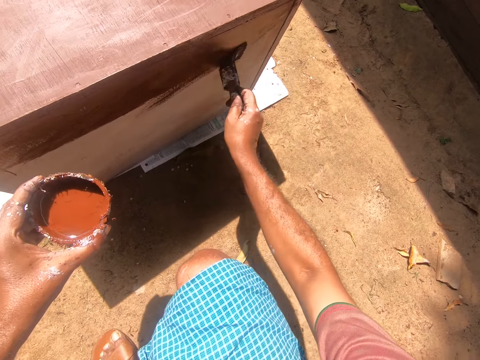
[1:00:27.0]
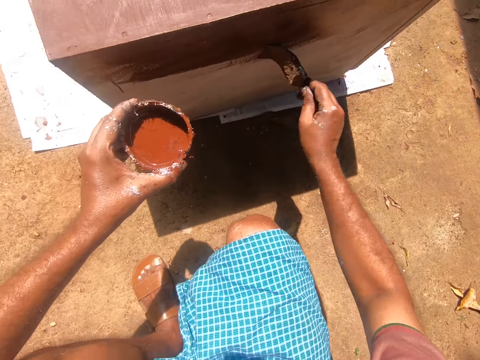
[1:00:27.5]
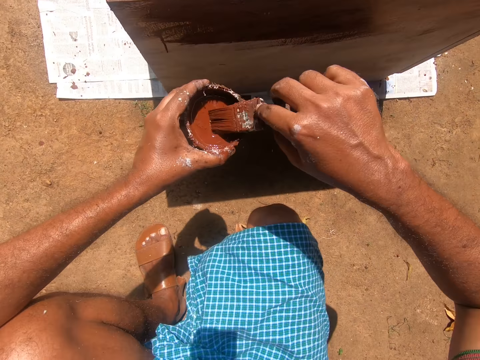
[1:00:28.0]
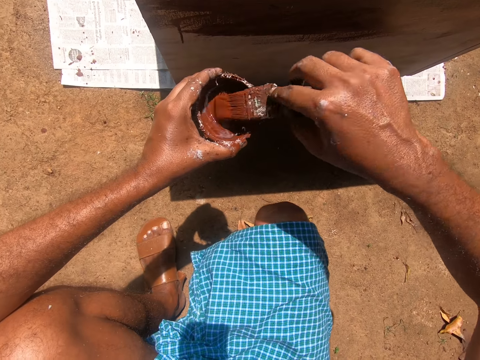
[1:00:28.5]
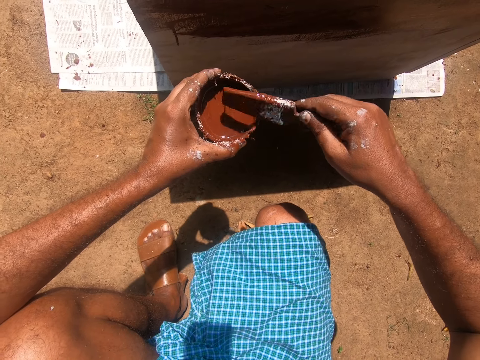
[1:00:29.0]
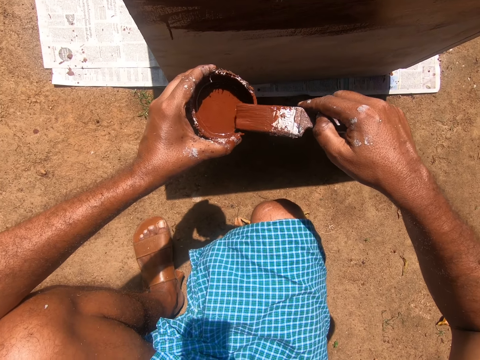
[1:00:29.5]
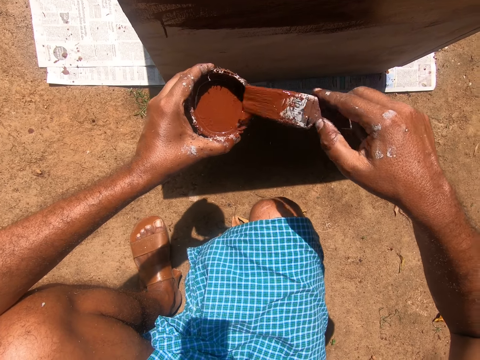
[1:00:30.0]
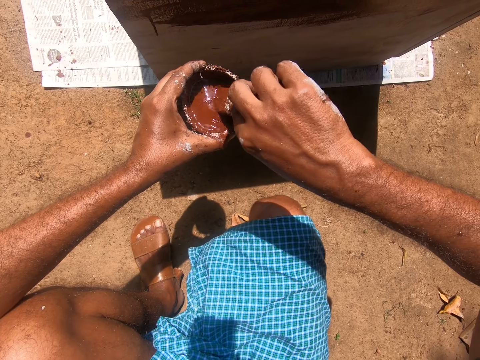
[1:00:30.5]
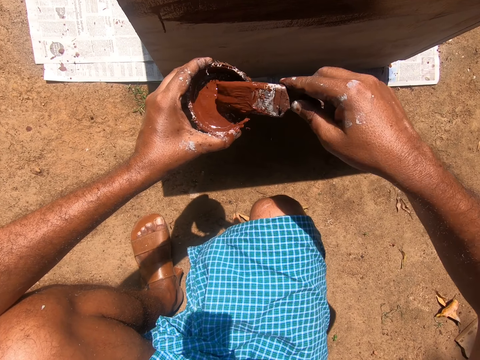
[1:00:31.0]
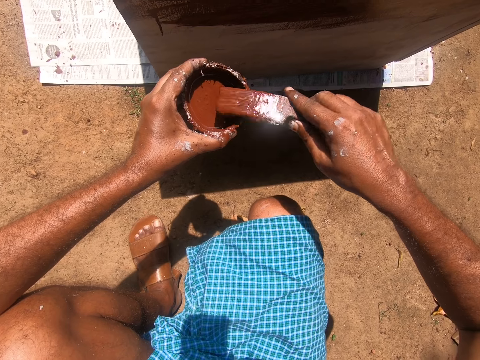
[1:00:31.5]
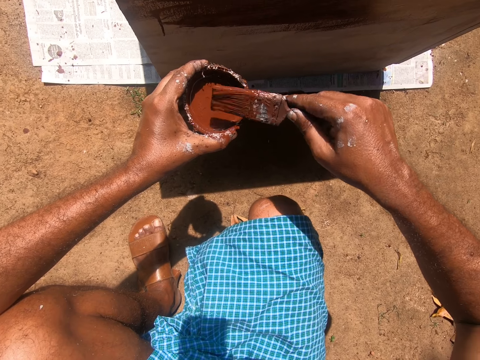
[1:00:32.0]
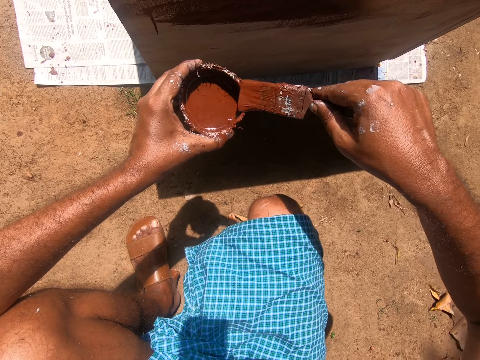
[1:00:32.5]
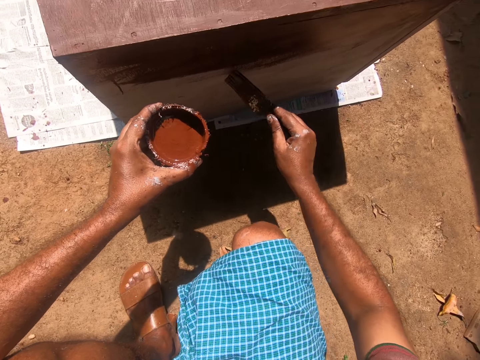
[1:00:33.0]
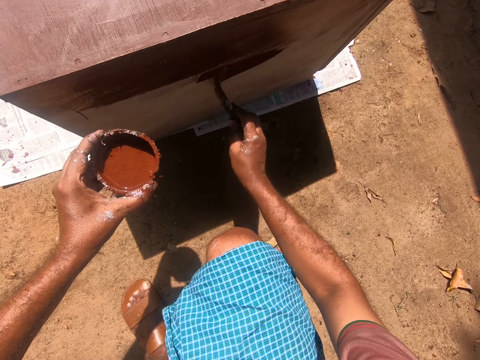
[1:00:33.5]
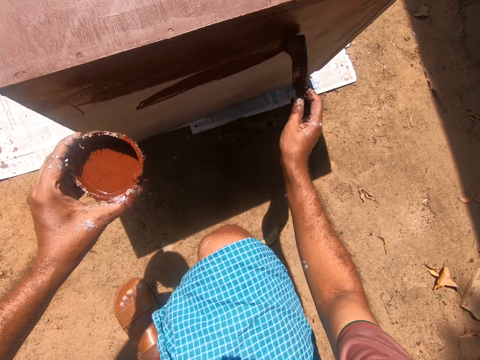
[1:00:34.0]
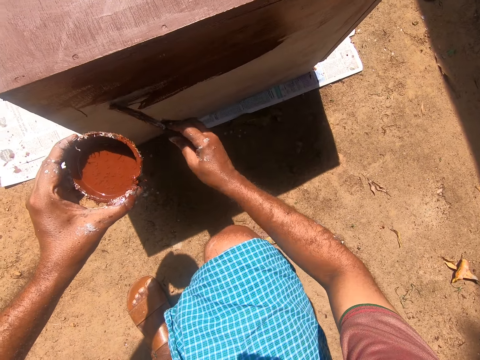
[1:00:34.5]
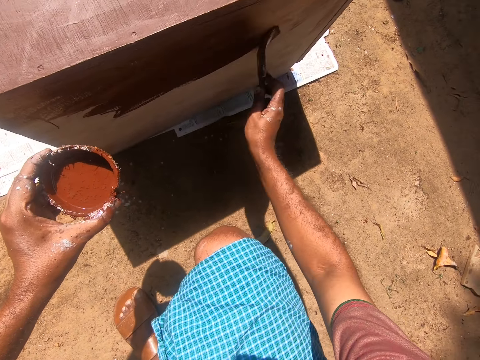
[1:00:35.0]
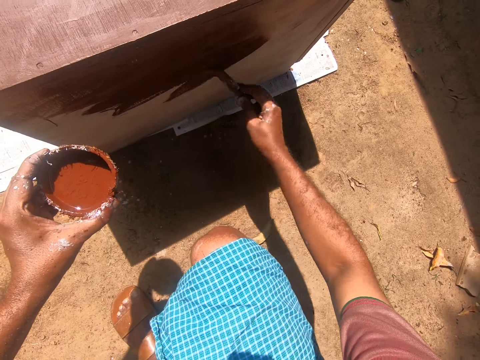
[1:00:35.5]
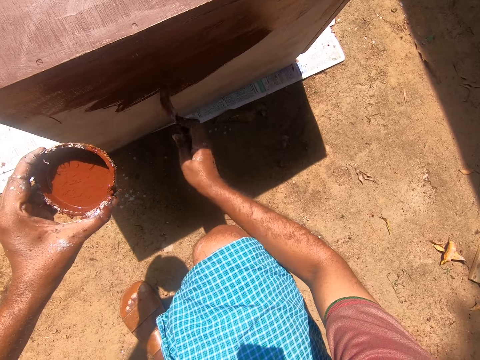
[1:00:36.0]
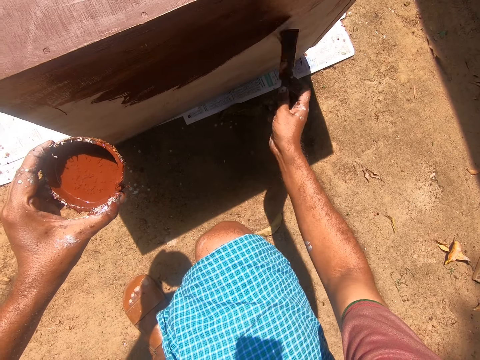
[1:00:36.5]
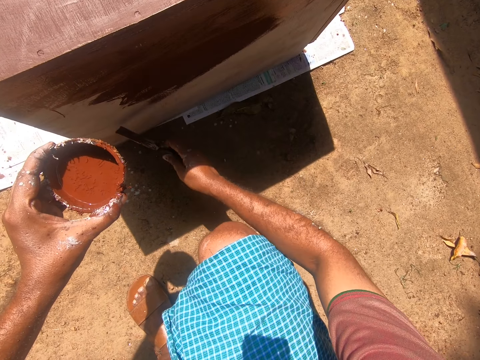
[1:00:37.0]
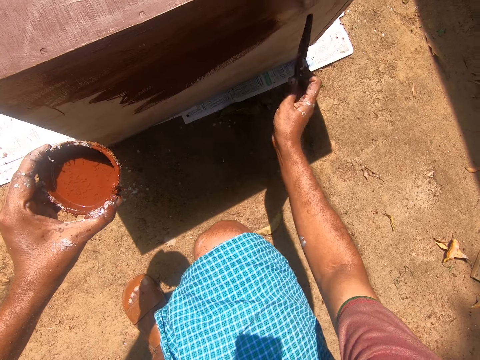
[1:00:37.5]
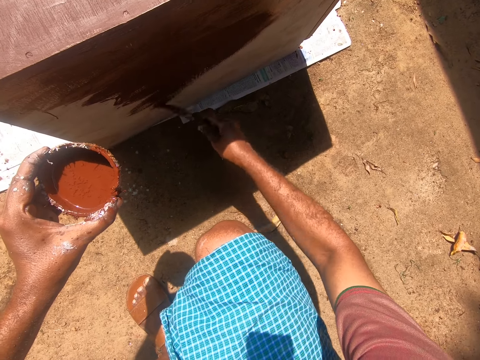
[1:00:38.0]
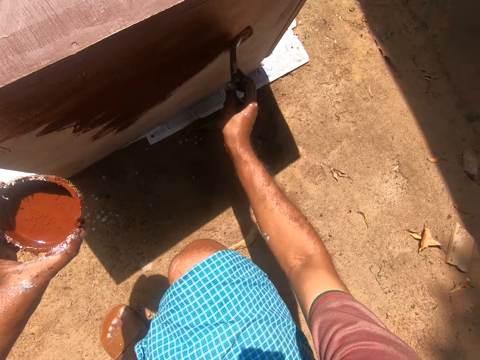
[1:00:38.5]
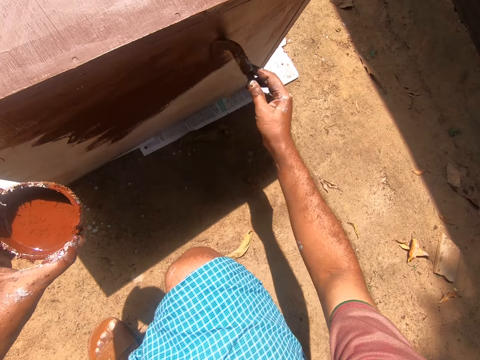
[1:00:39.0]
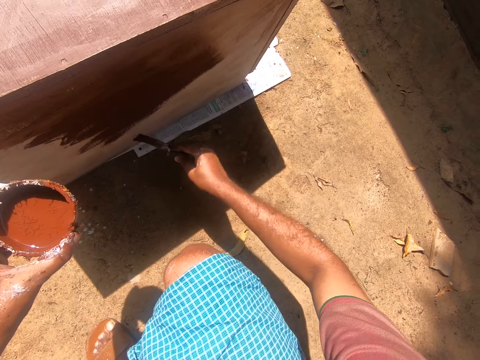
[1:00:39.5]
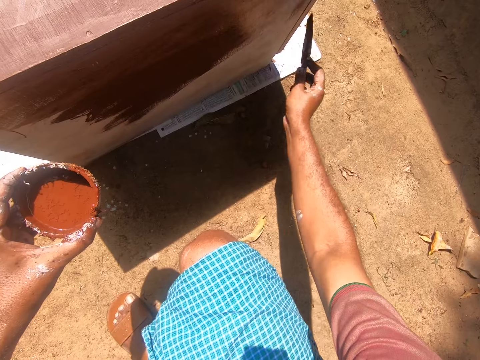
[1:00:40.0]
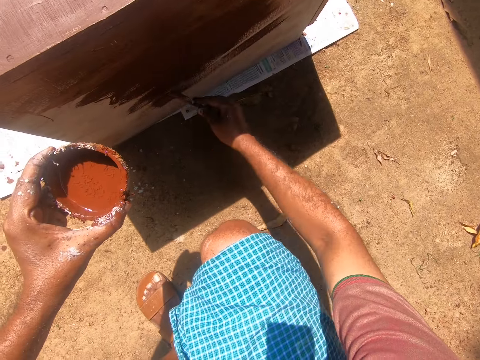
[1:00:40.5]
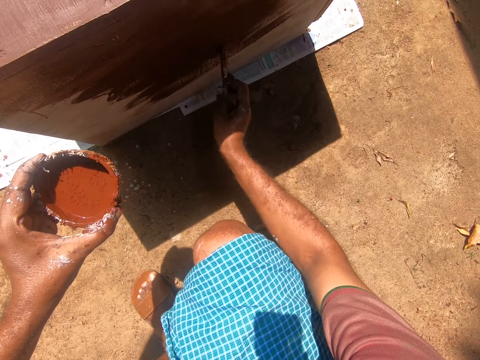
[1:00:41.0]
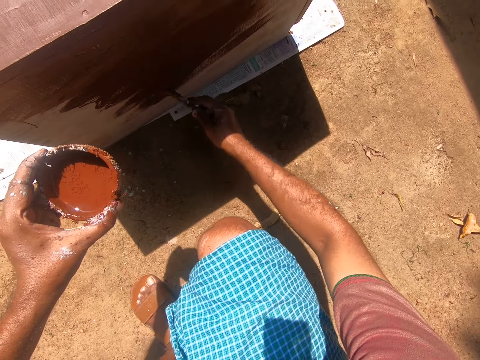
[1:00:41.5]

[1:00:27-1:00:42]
The camera wearer dips the paintbrush into the coconut shell containing paint. They paint the cupboard with the painting brush.

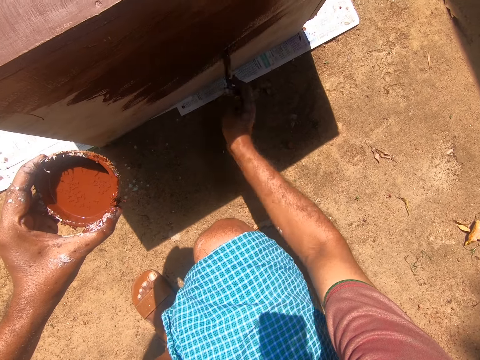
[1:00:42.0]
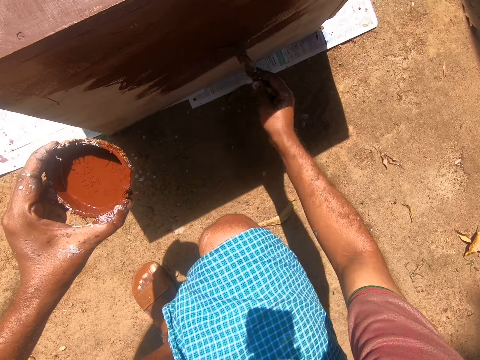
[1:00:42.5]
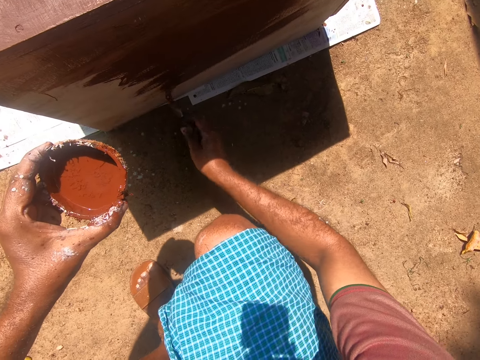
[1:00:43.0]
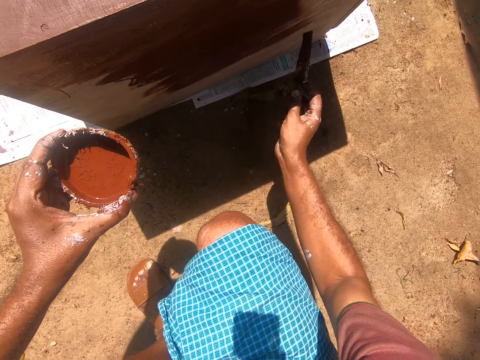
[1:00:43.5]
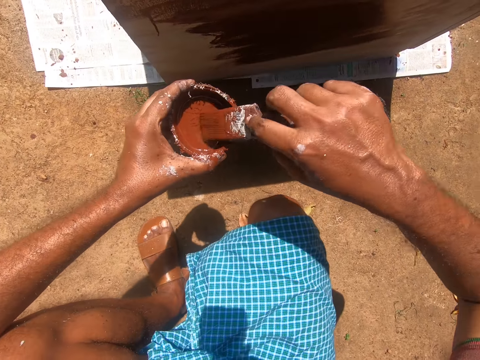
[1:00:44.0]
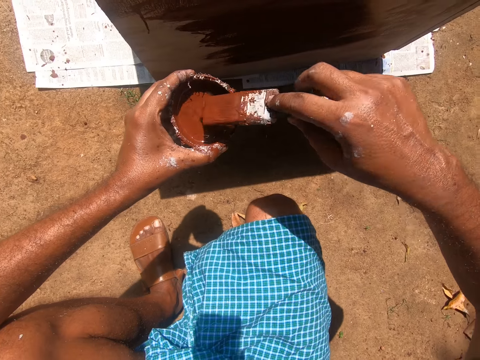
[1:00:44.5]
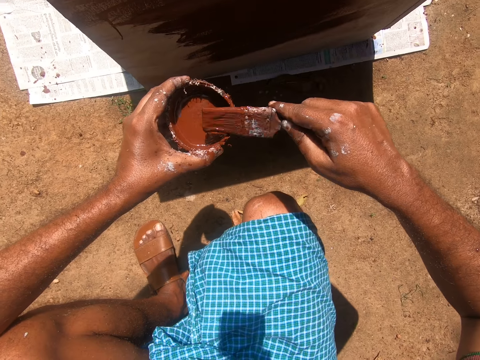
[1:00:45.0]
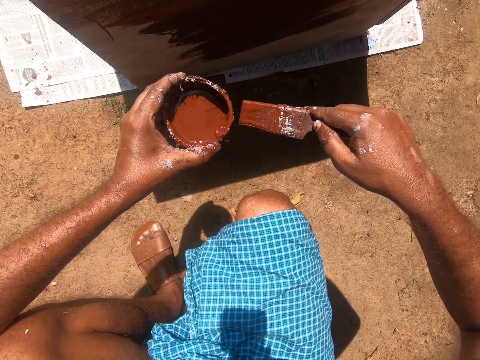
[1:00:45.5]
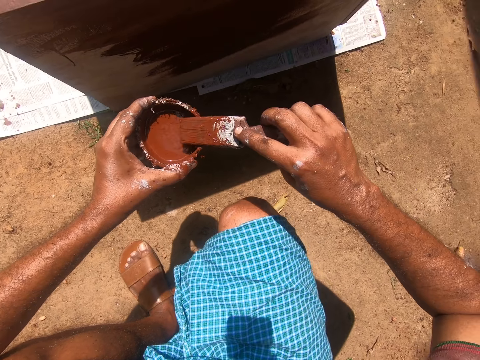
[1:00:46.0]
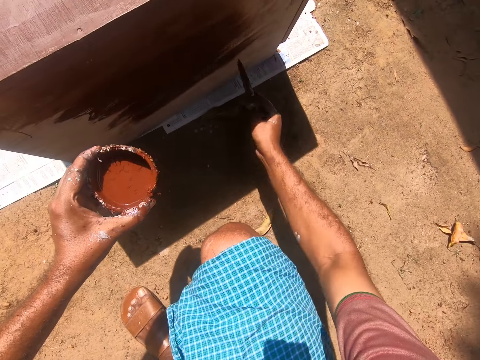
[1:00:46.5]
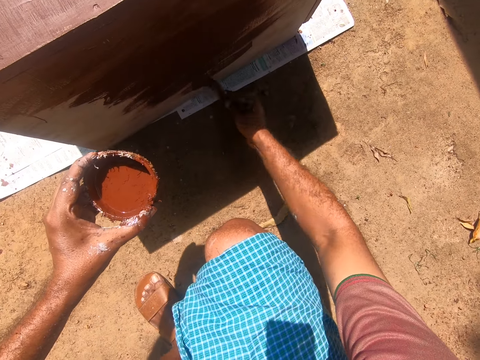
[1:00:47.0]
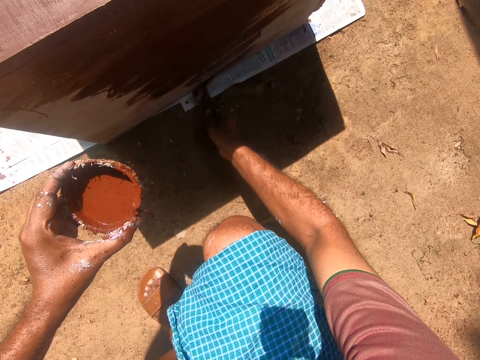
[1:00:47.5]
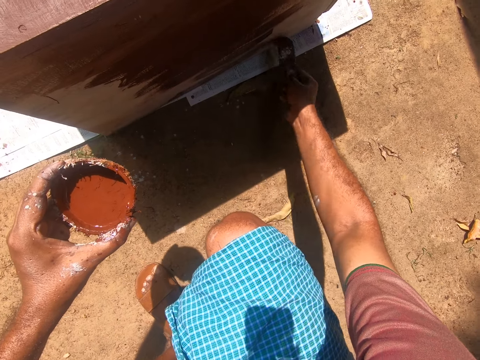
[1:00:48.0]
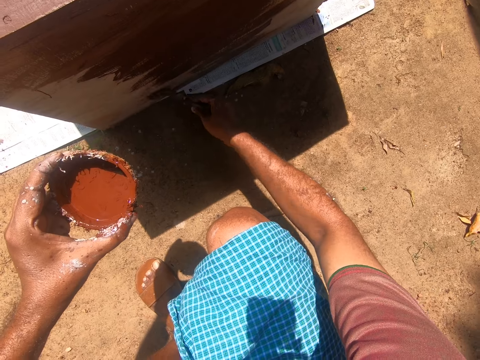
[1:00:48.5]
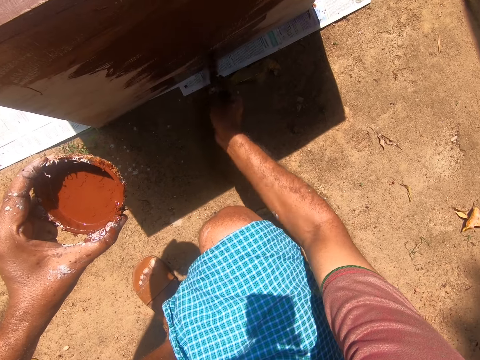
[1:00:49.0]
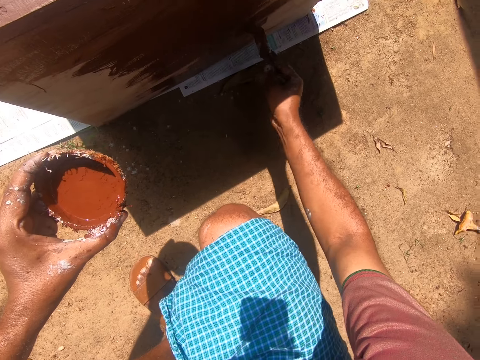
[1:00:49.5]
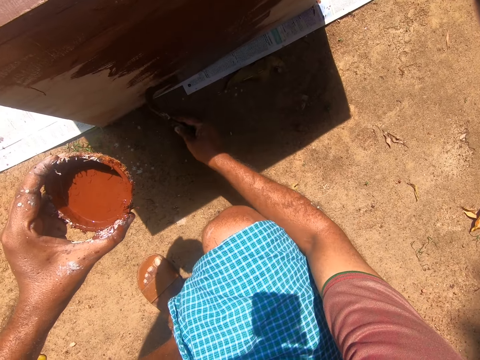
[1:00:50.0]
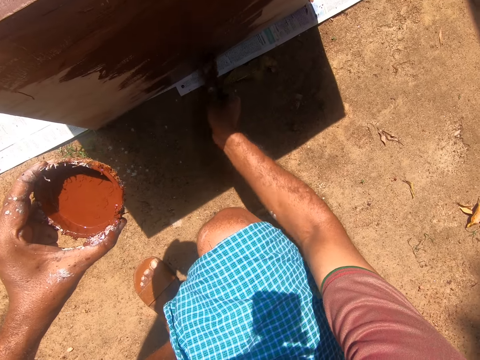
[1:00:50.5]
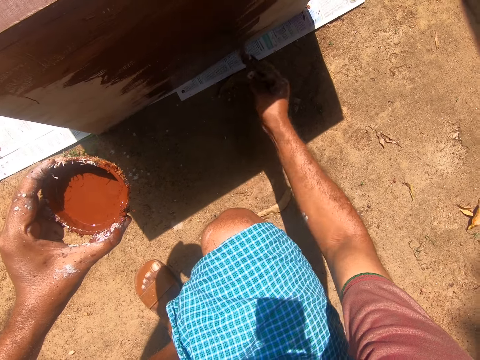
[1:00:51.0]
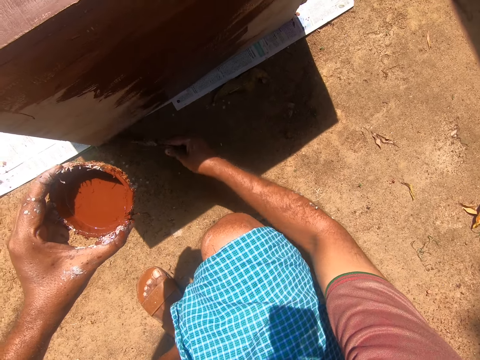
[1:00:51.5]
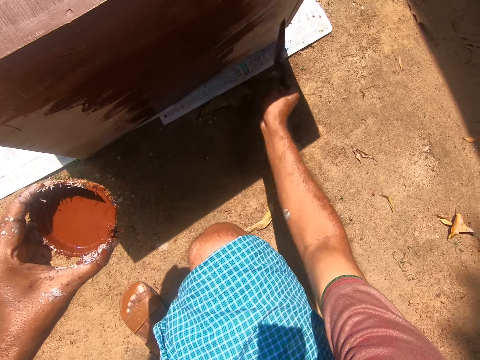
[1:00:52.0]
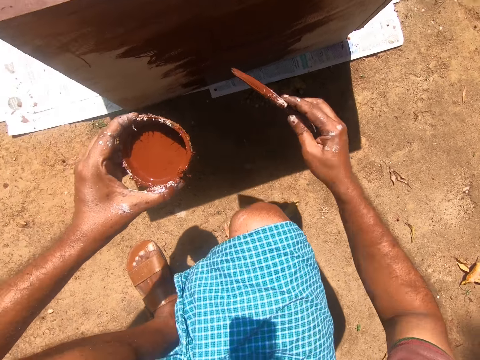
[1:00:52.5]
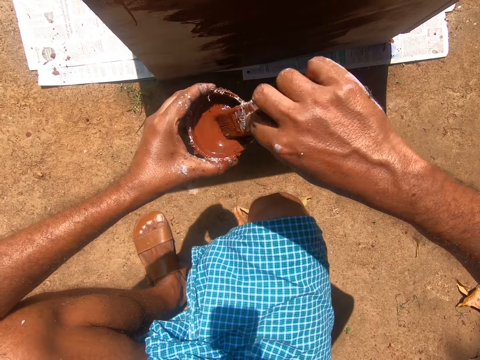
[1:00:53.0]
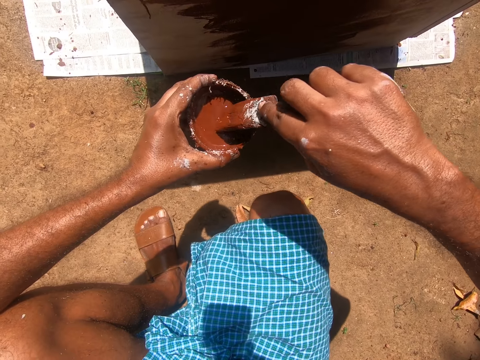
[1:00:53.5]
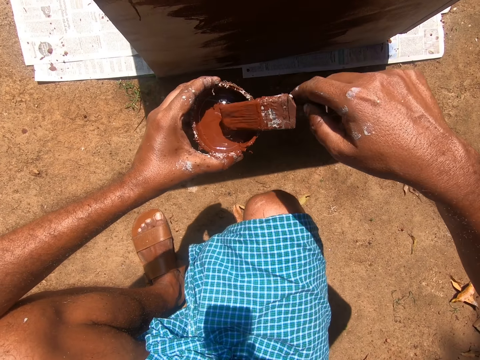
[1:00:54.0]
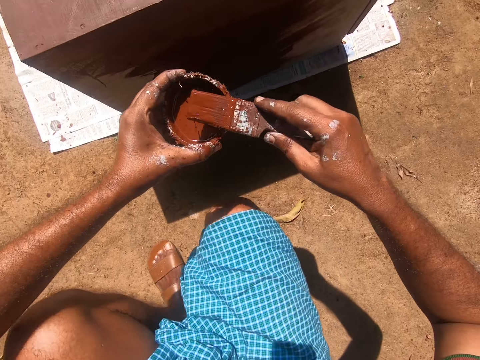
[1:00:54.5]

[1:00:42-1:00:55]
The camera wearer dips the paintbrush into the coconut shell containing paint. They paint the cupboard with the painting brush. They dip the paintbrush into the coconut shell containing paint.
